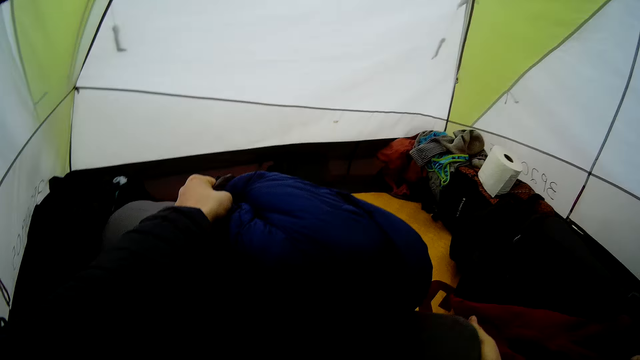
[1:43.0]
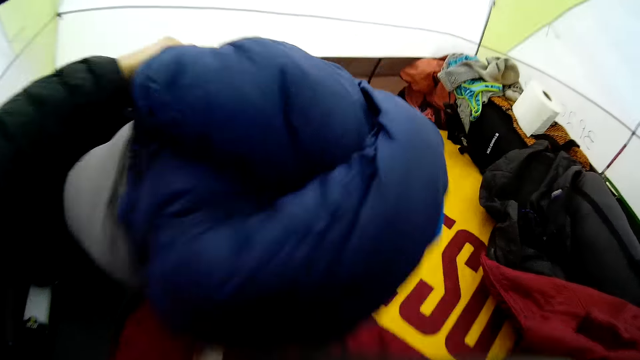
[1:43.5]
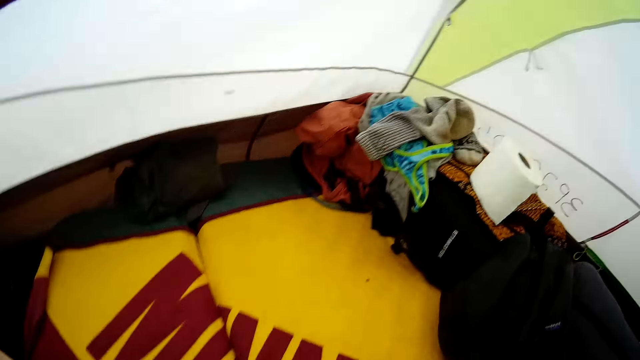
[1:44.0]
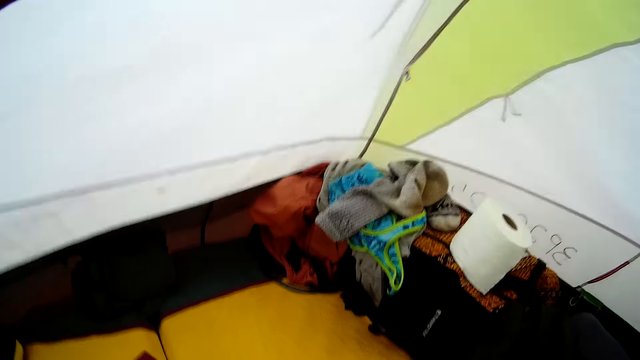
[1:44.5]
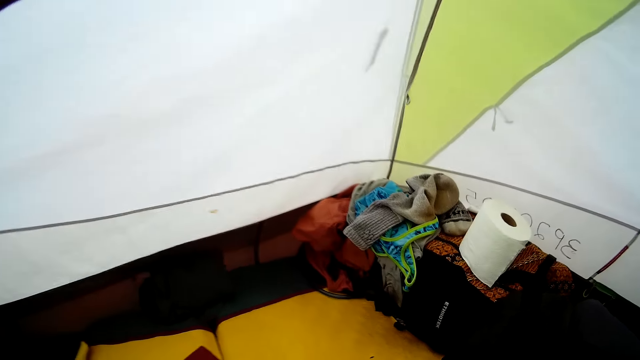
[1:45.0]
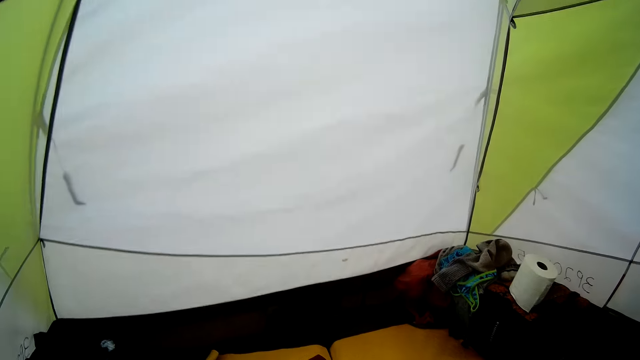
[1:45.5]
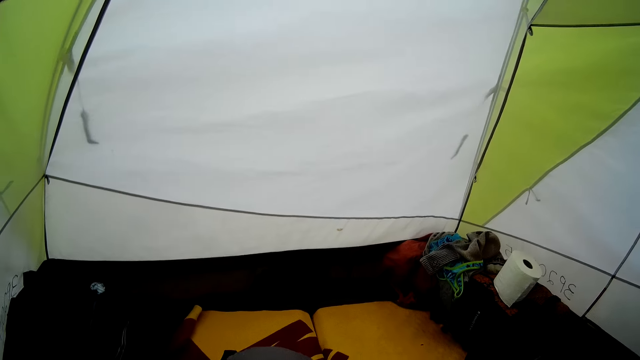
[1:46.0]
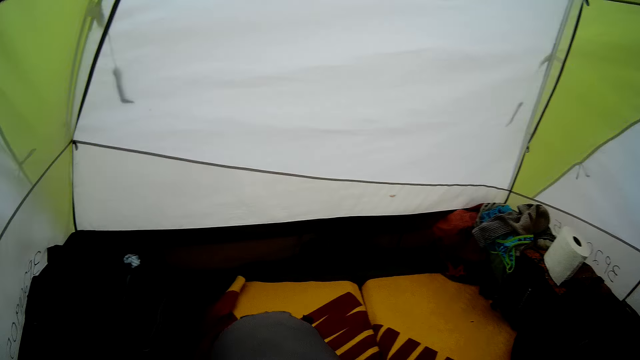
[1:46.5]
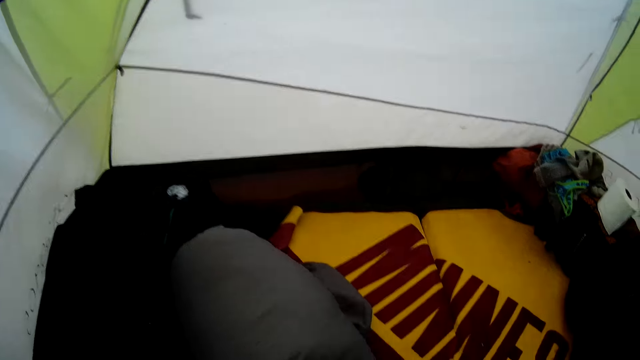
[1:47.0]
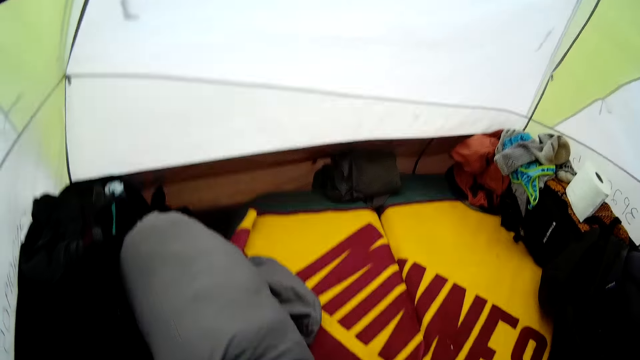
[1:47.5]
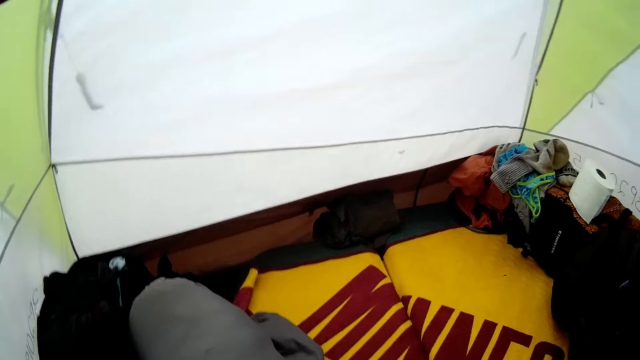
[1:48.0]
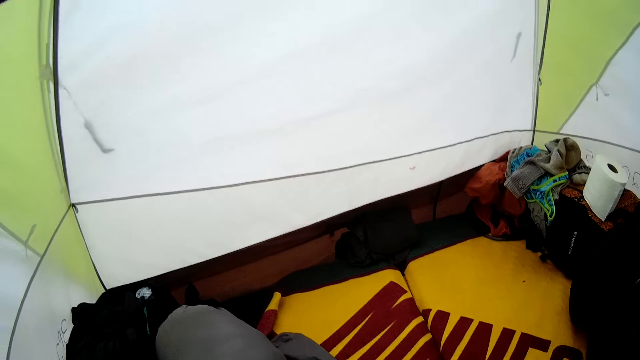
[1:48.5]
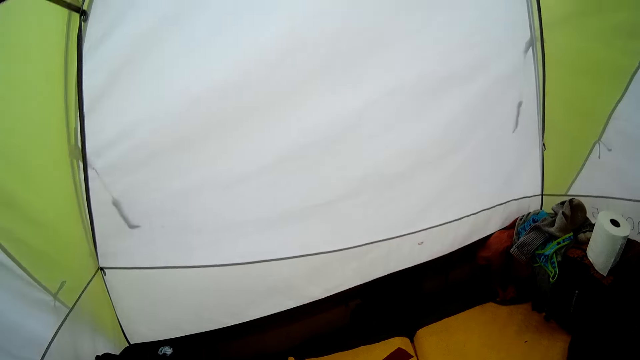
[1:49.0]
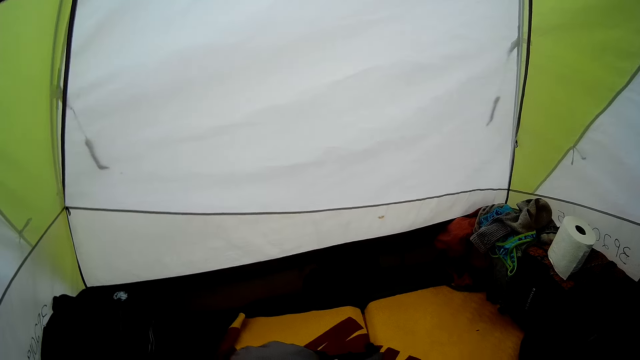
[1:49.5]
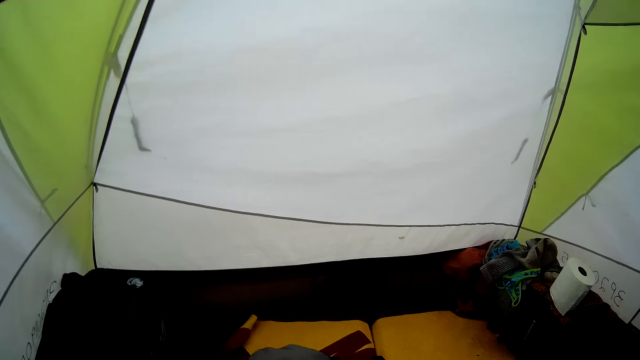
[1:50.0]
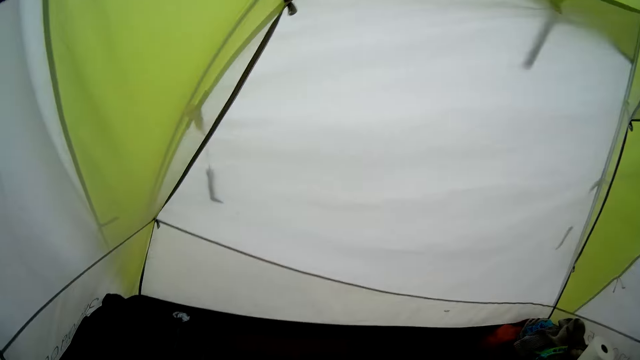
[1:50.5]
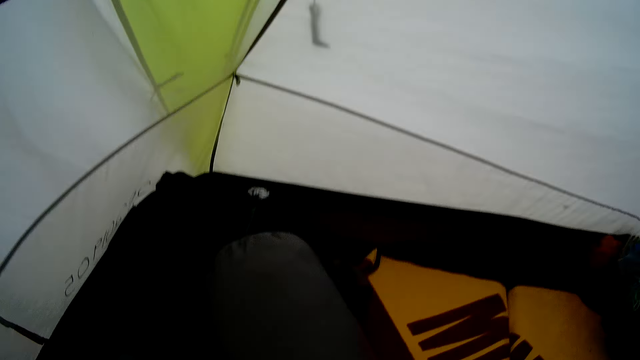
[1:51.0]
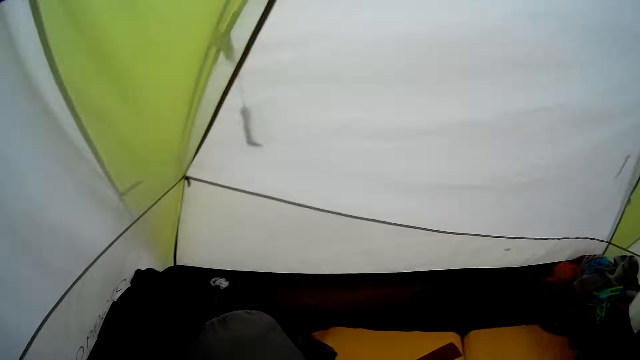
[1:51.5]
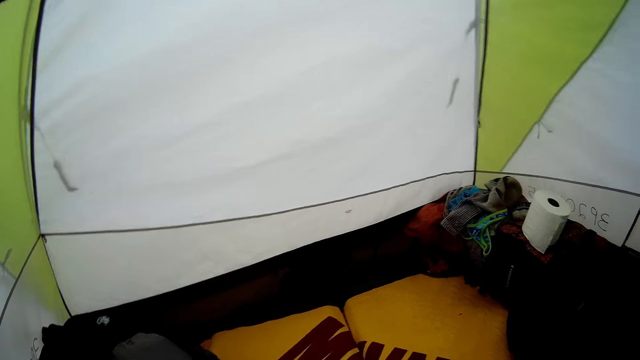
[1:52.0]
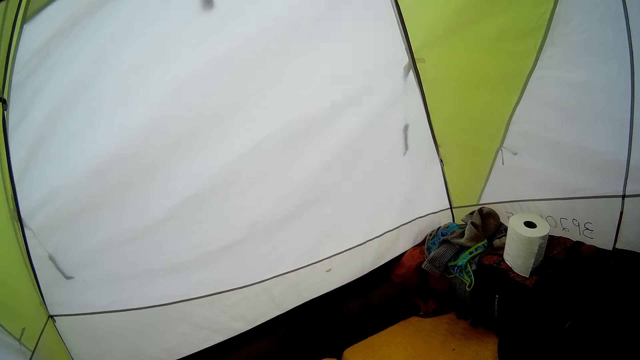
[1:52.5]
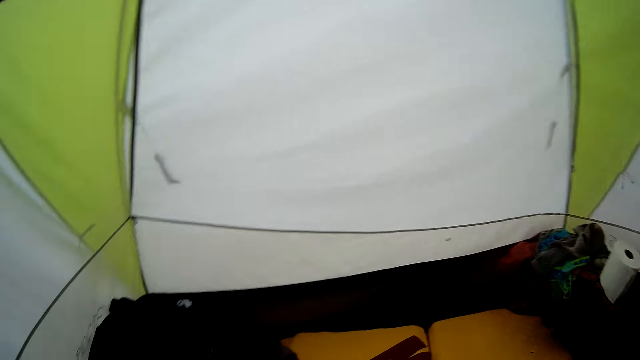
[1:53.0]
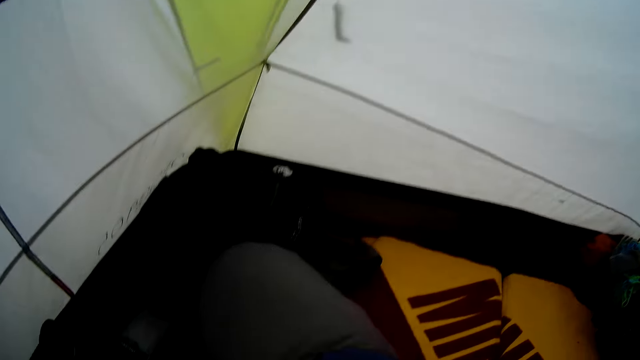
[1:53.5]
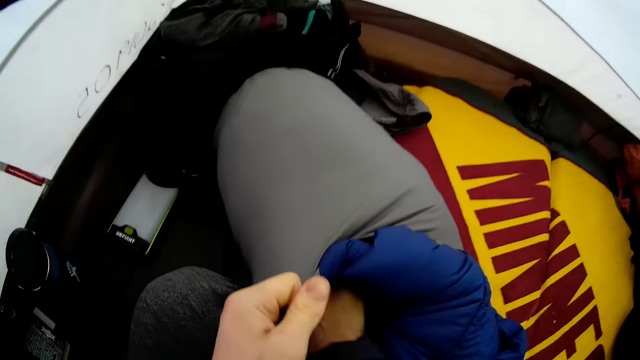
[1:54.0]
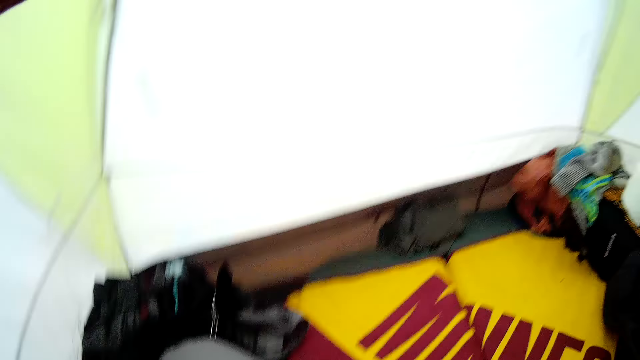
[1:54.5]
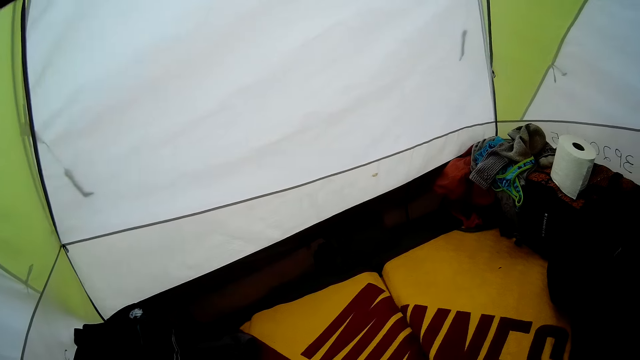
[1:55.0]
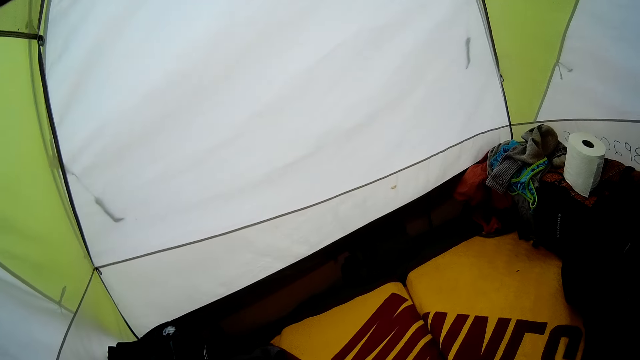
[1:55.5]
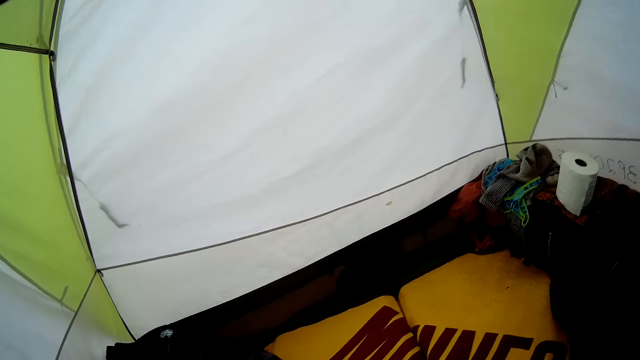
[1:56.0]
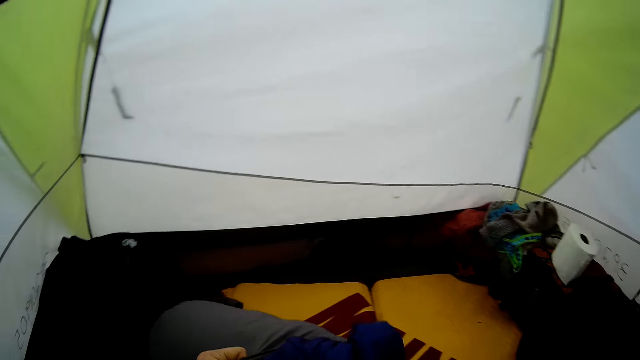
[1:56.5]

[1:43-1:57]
The camera wearer puts the cloth in the bag. They look around the room. They put the cloths in the bag.

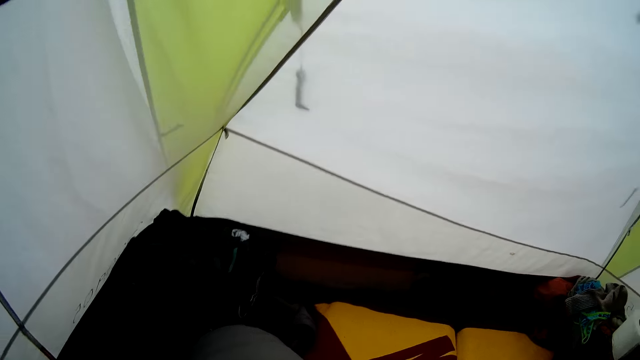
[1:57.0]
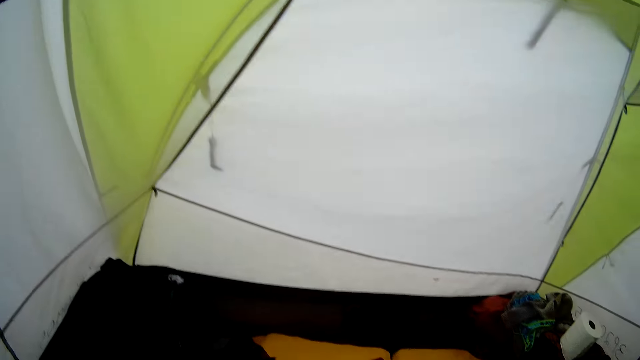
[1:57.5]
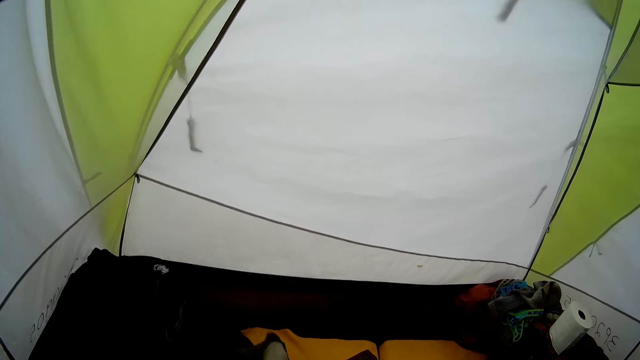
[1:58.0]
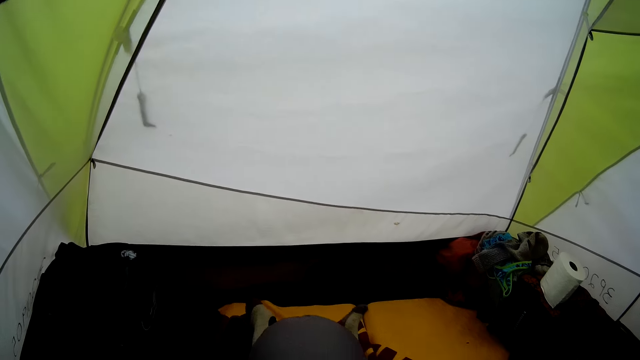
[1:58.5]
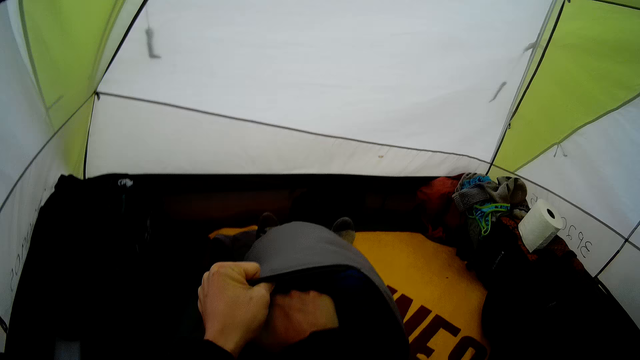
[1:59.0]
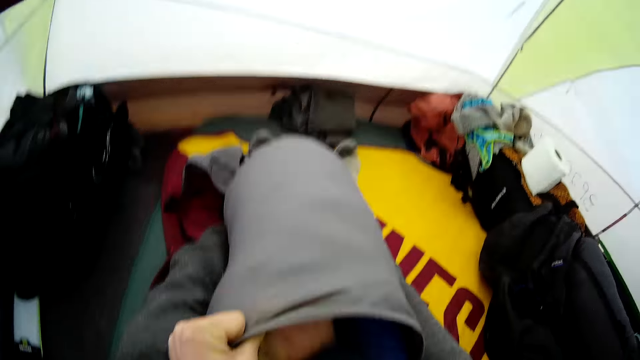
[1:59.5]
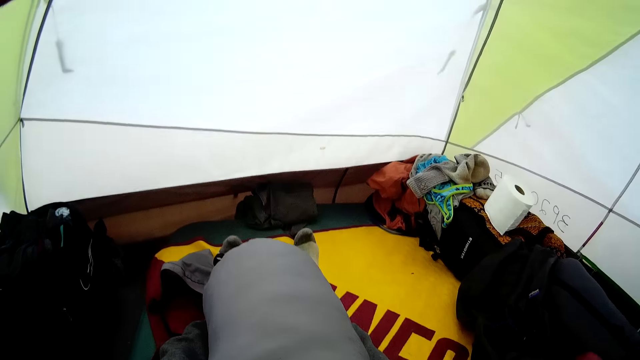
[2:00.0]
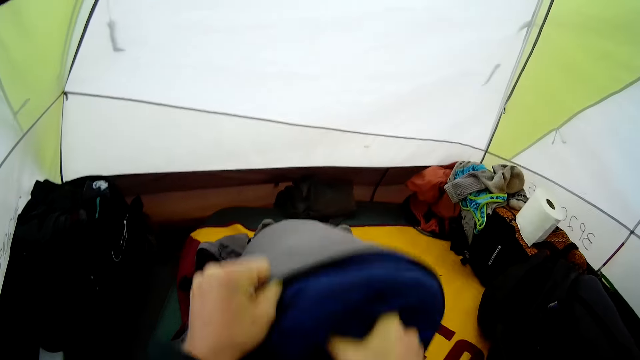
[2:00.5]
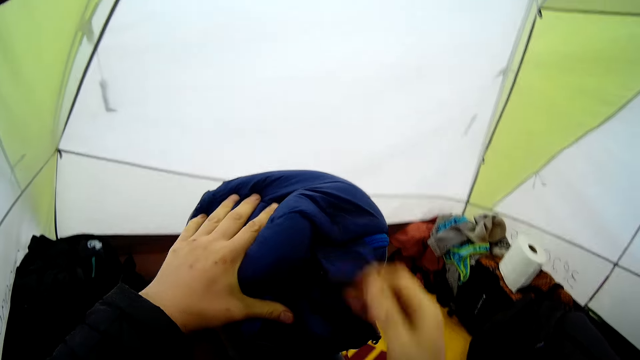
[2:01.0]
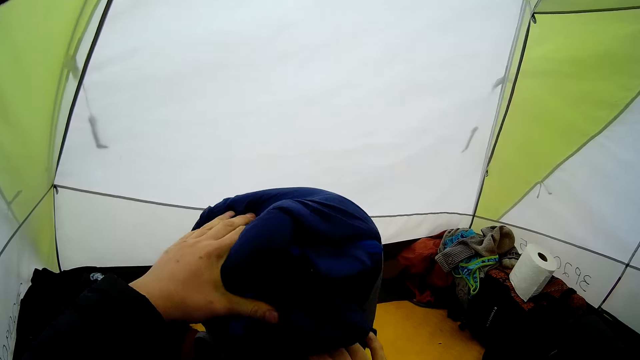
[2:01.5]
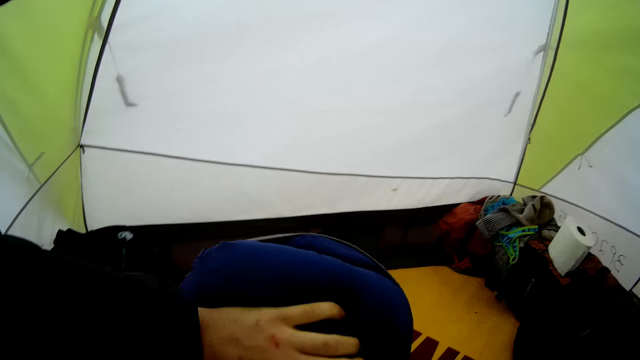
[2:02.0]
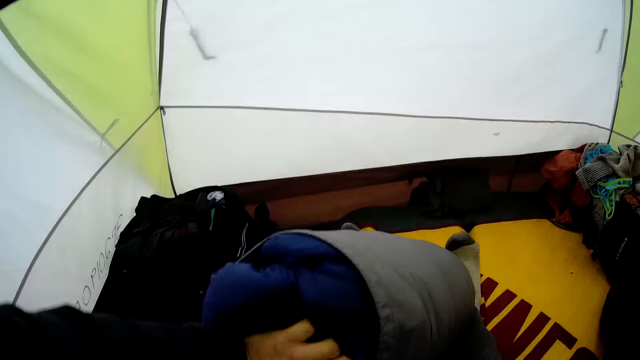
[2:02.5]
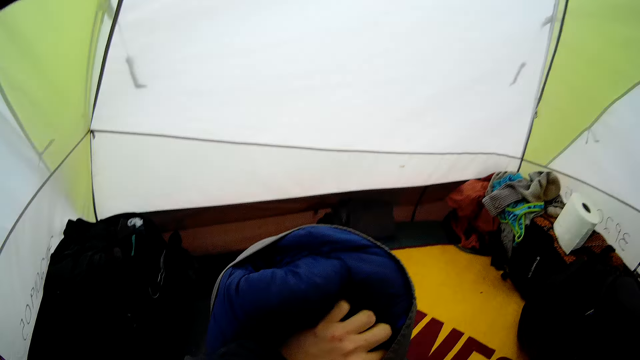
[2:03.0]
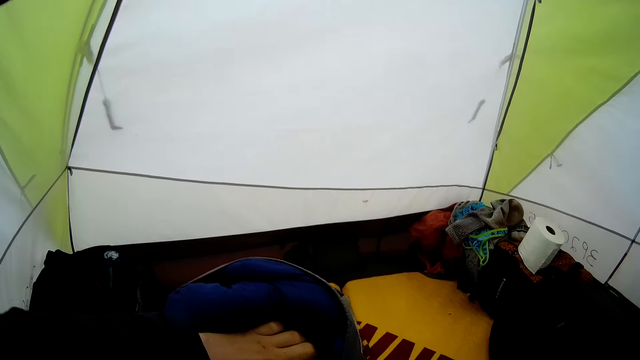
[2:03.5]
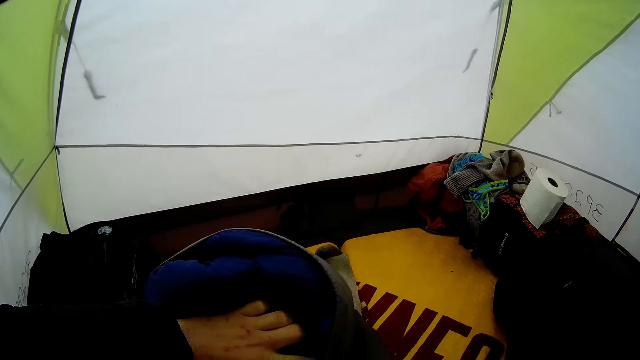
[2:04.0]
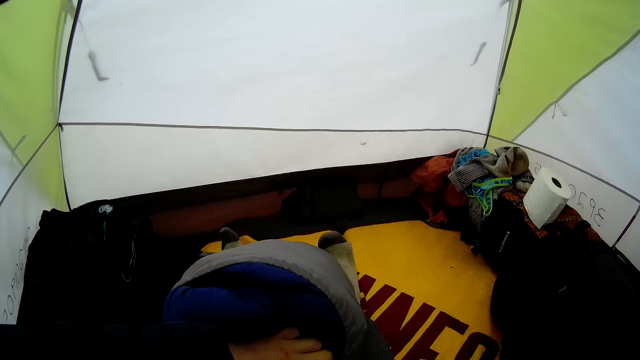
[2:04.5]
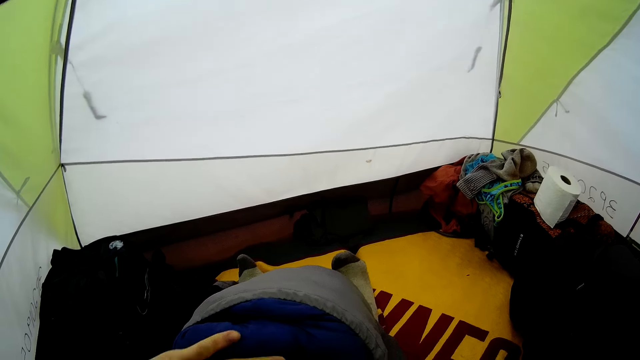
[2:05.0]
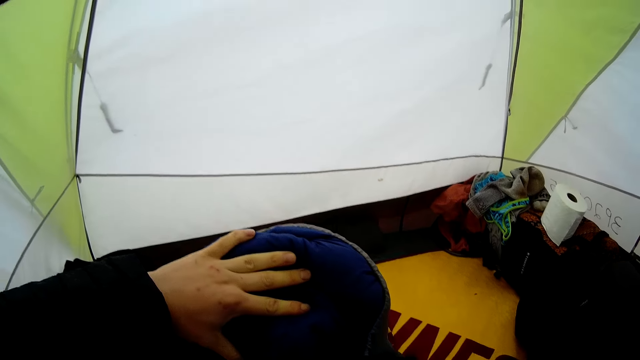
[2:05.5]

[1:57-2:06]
The camera wearer puts the cloth in the bag. They put the cloth in the bag again.
